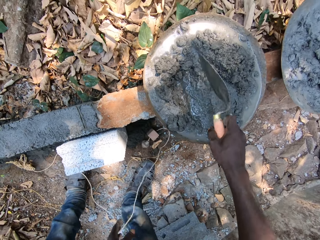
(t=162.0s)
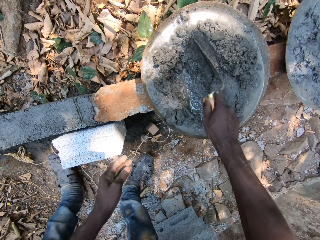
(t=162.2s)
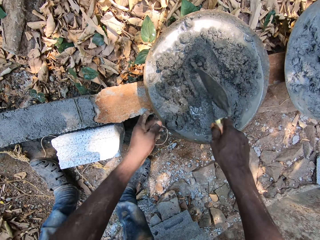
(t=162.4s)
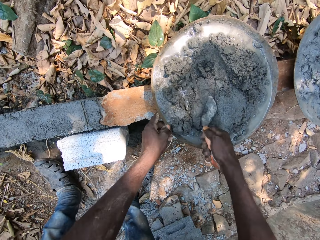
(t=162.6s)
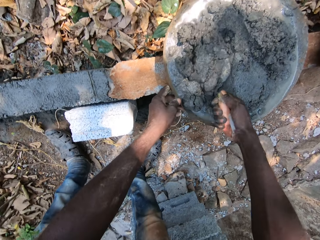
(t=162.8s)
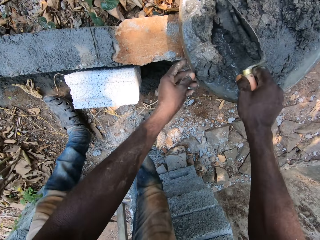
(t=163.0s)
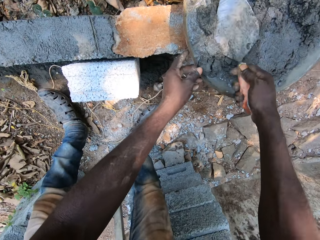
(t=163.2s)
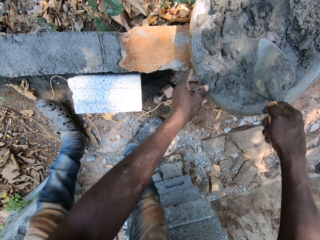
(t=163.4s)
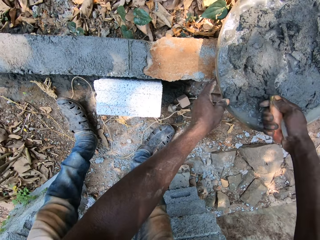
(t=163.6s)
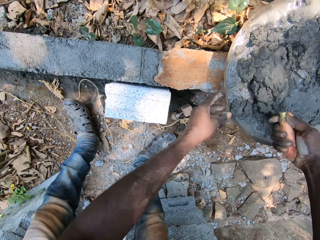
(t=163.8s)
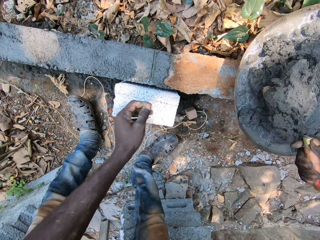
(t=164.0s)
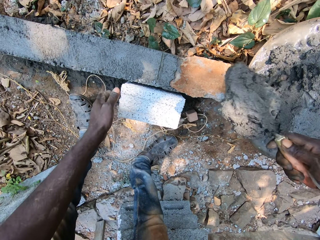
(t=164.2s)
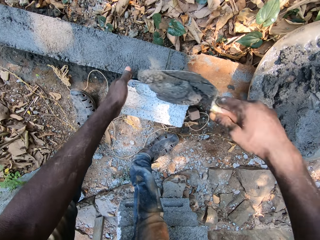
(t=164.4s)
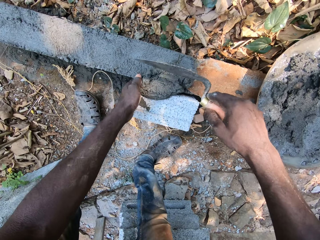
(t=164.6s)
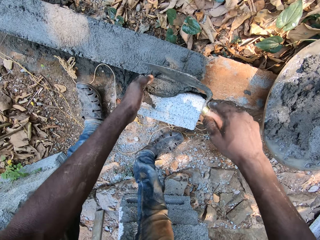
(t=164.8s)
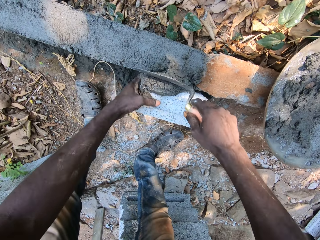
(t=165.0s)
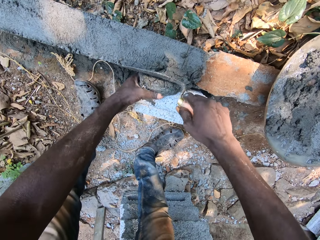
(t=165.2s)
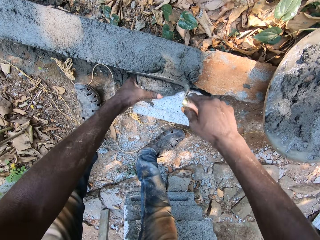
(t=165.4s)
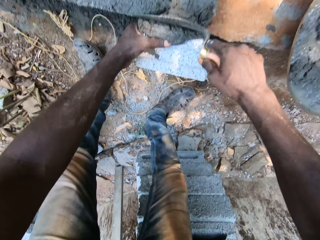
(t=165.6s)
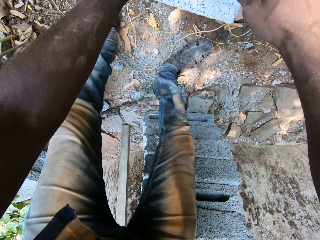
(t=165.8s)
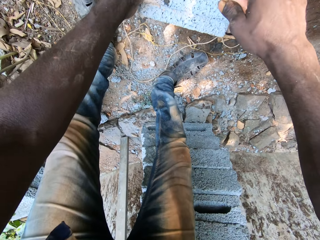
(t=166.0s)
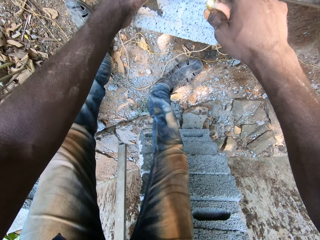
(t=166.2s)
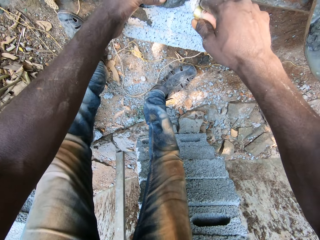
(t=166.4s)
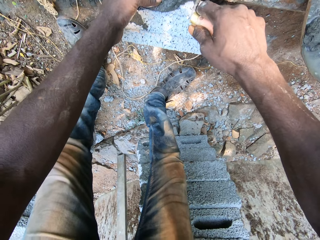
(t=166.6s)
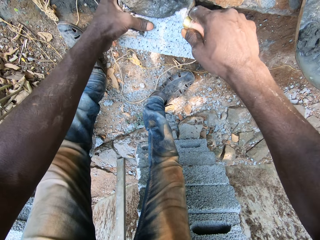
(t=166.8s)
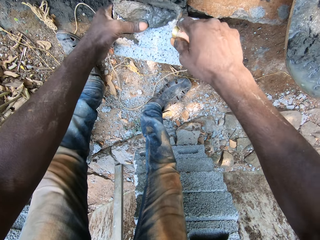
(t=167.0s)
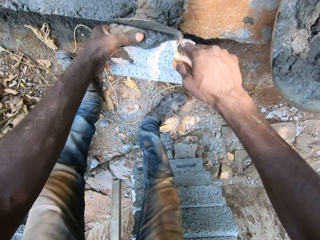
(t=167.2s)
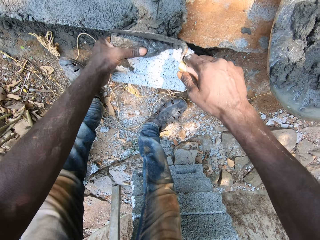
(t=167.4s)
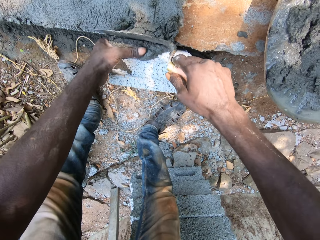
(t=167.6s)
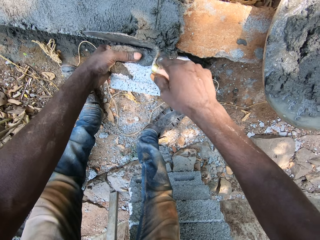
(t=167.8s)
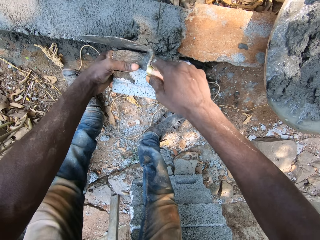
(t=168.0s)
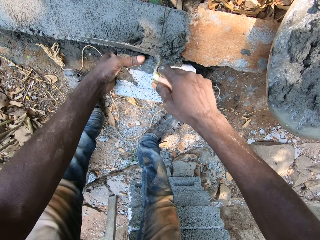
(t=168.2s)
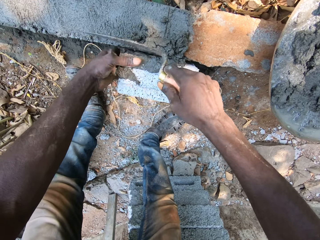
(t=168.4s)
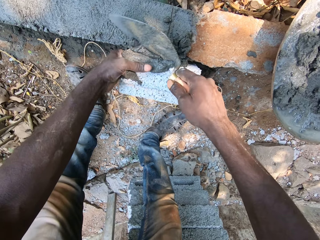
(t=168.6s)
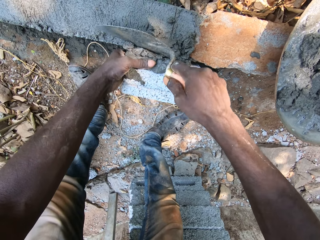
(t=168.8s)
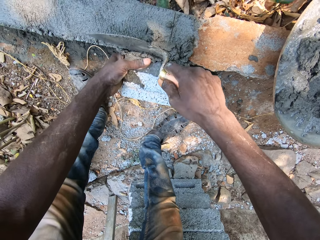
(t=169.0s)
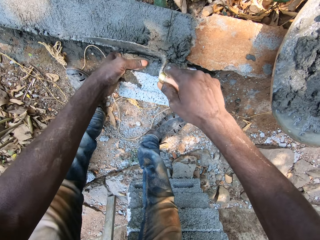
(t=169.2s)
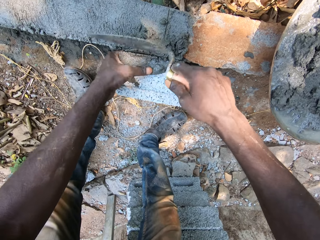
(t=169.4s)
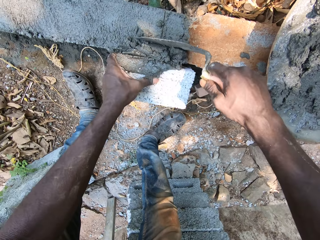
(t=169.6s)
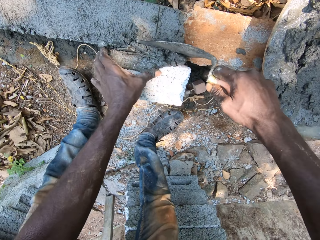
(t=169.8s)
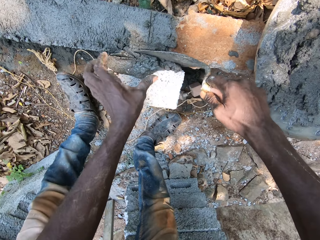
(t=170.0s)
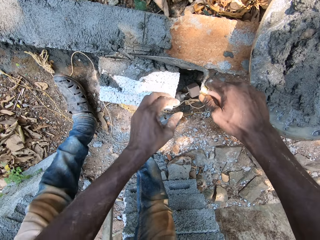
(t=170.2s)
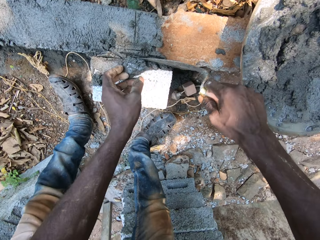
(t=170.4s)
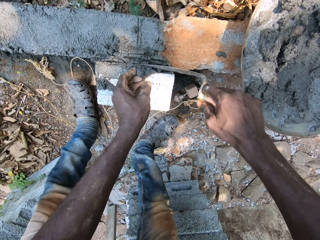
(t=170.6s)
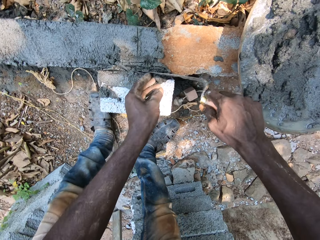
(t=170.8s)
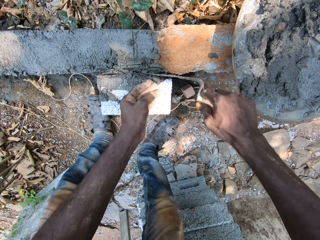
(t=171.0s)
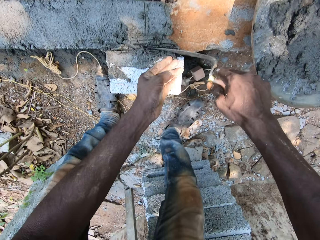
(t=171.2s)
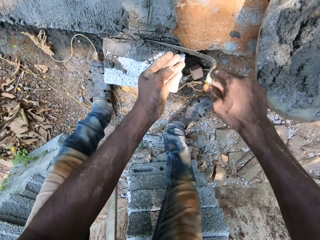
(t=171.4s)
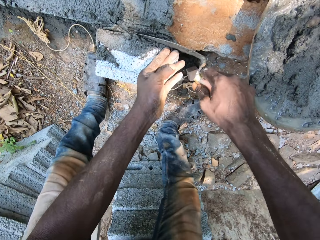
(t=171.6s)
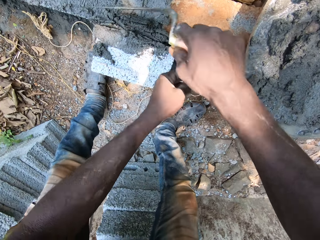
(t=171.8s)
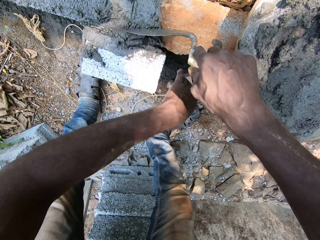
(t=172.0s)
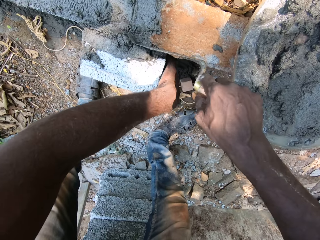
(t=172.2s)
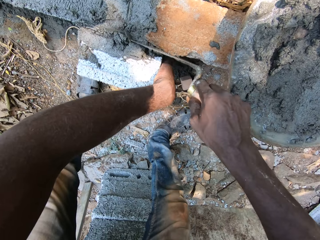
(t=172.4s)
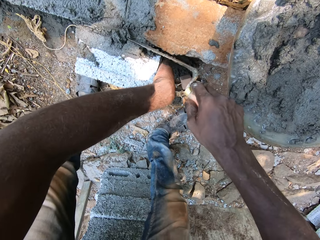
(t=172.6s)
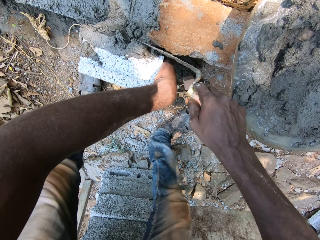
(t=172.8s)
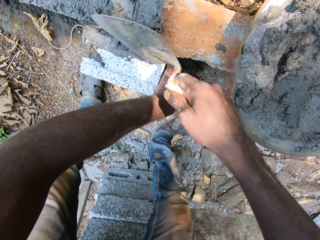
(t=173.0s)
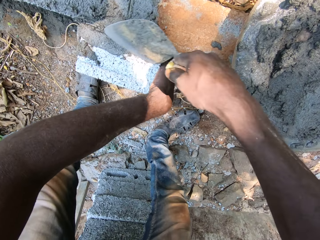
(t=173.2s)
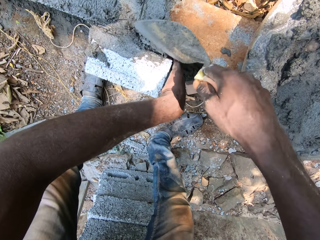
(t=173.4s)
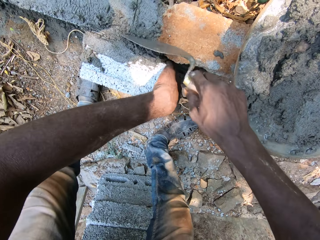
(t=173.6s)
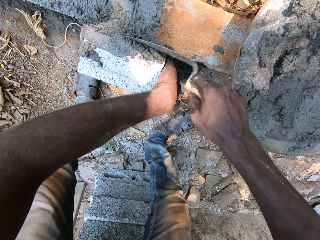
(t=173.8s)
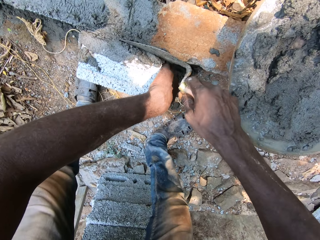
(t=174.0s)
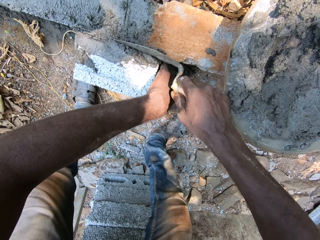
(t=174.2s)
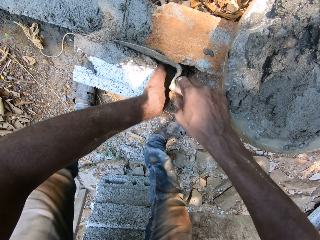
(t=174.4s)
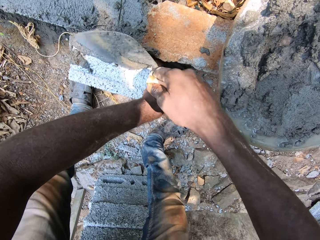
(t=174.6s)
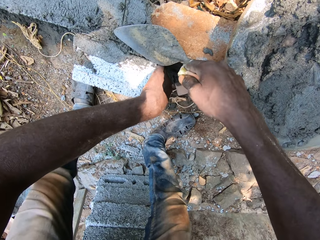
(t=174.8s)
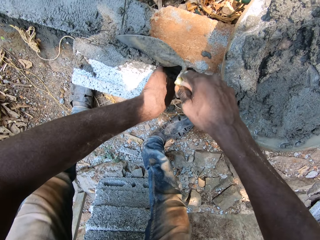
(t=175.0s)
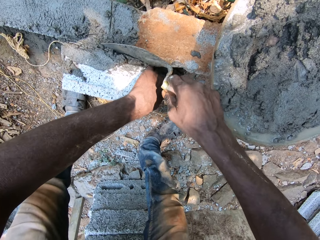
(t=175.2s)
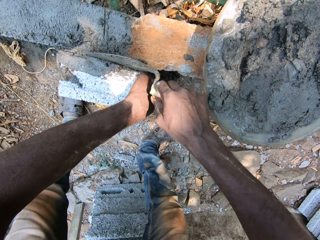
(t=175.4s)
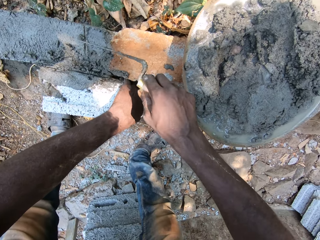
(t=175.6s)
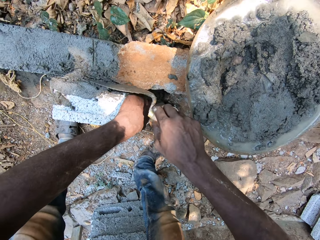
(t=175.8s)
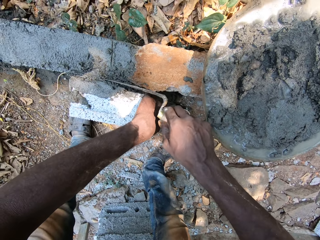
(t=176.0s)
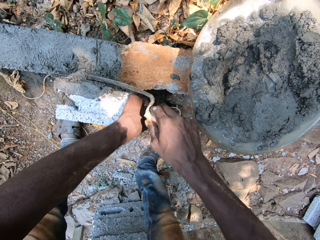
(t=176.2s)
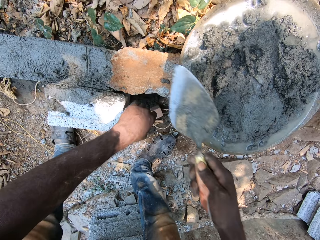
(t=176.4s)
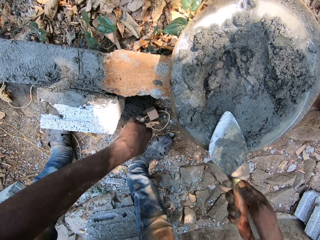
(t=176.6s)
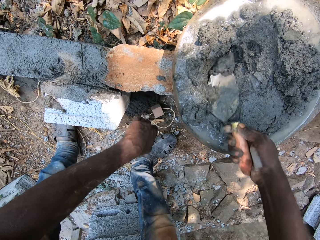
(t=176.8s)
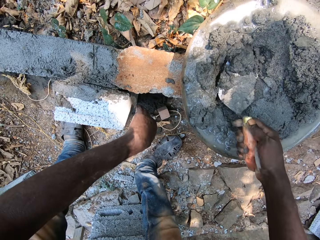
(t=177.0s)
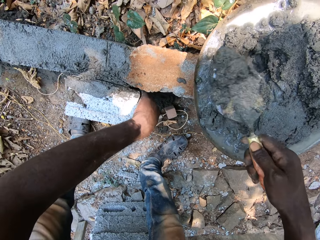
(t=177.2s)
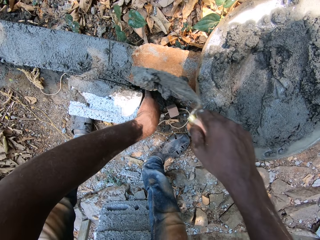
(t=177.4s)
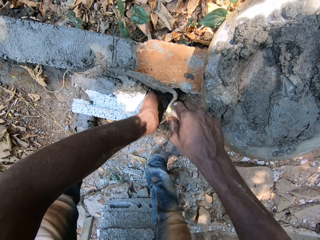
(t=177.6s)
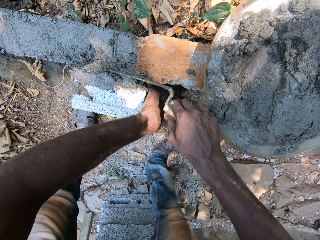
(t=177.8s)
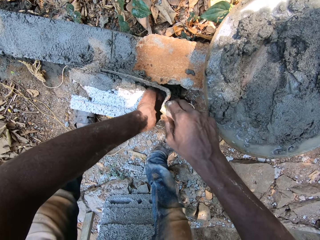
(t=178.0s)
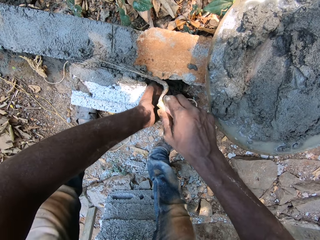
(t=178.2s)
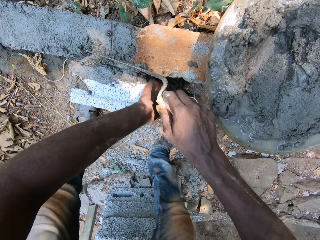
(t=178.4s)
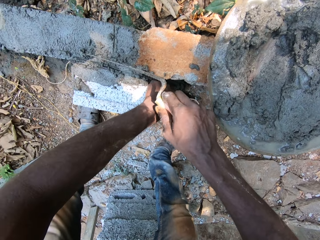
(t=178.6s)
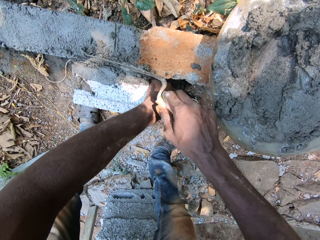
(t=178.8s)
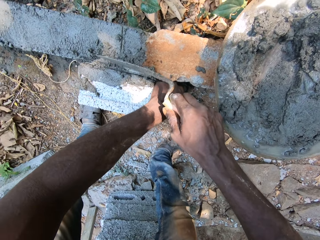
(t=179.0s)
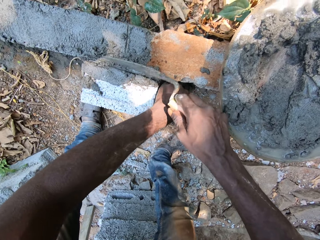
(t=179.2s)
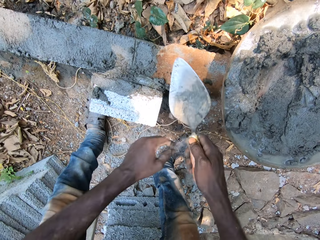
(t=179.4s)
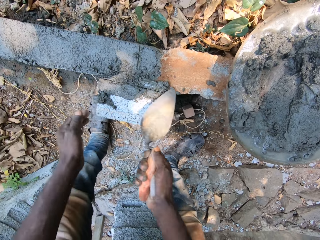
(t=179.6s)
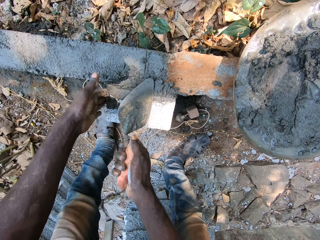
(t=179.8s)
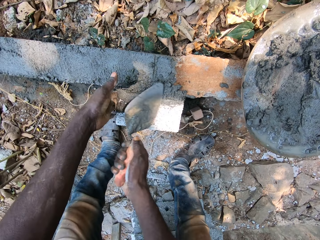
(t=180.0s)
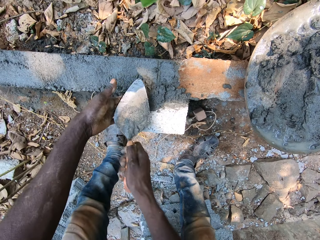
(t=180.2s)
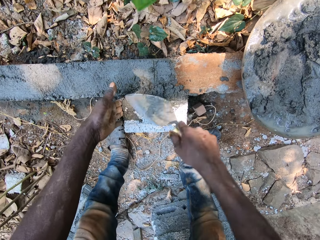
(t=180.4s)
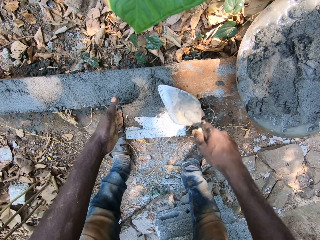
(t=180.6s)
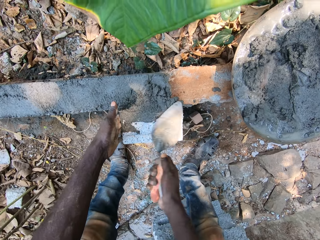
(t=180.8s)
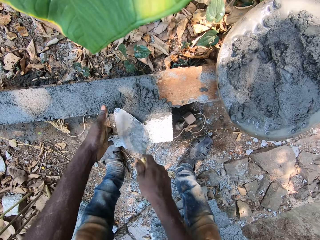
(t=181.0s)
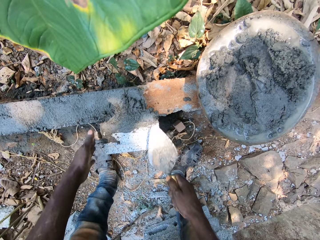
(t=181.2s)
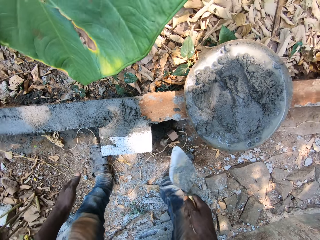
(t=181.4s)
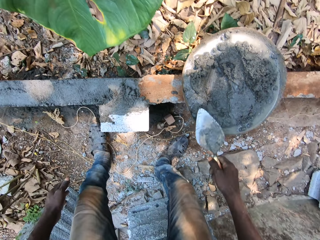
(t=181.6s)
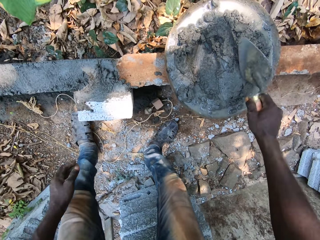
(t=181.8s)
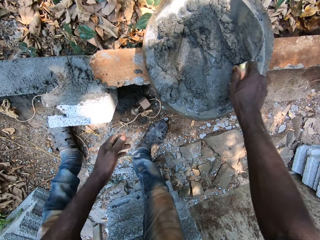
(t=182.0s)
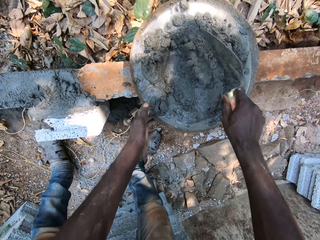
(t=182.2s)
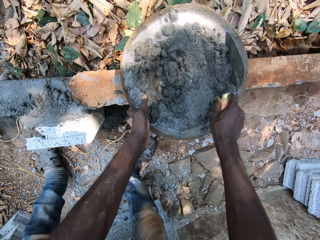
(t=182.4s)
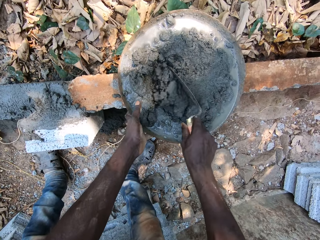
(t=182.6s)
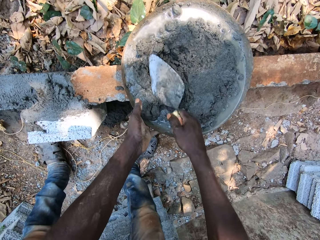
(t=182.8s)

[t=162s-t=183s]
The camera wearer holds the string with the left hand. He drops the rope onto the ground with his left hand. He picks the brick trowel from the aluminum bowl with his right hand. He mixes mortar in the aluminum bowl with the brick trowel in his right hand and holds the aluminum bowl with his left hand. He scoops mortar from the aluminum bowl with the brick trowel in his right hand. He adjusts the brick with his left hand. He pours the mortar onto the brick on the ground and adjusts the mortar on the brick with his left hand and the brick trowel in his right hand. He interacts with a man. He scoops mortar from the aluminum bowl with the brick trowel in his right hand. He pours the mortar onto the brick on the ground and adjusts the mortar on the brick with his left hand and the brick trowel in his right hand. He mixes the mortar in the aluminum bowl with the brick trowel in his right hand. He holds the brick trowel and holds the aluminum bowl with his left hand.
